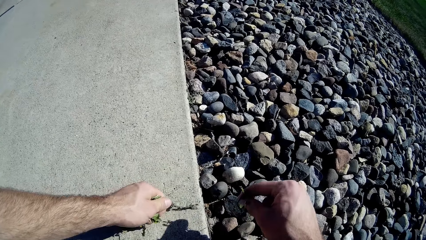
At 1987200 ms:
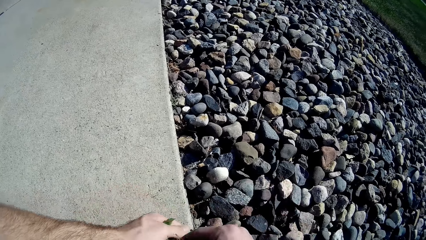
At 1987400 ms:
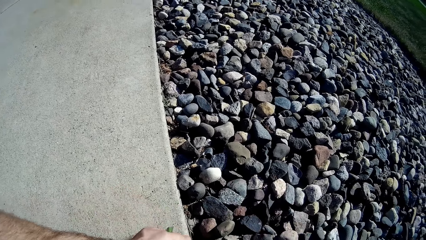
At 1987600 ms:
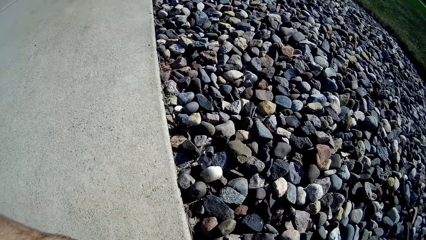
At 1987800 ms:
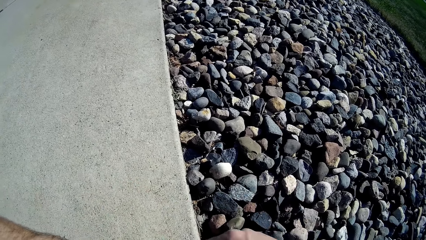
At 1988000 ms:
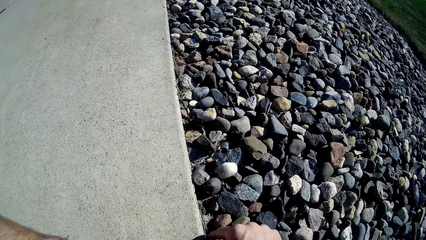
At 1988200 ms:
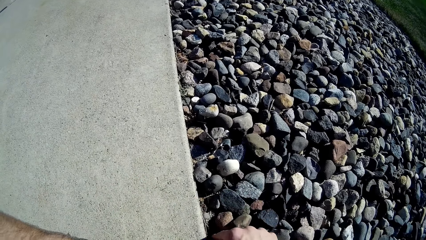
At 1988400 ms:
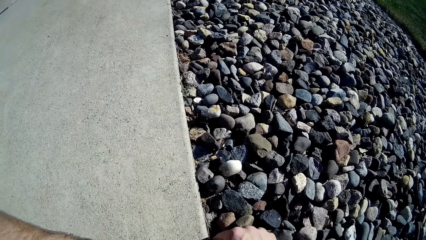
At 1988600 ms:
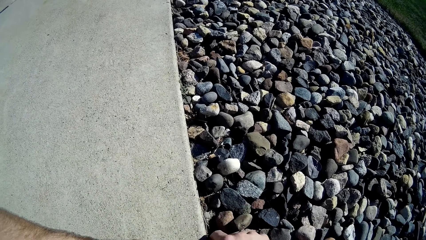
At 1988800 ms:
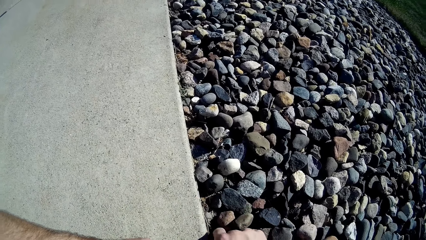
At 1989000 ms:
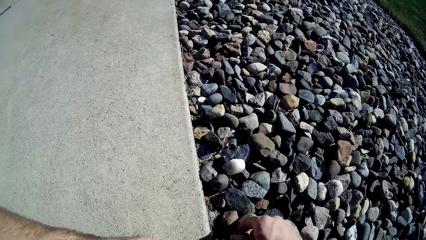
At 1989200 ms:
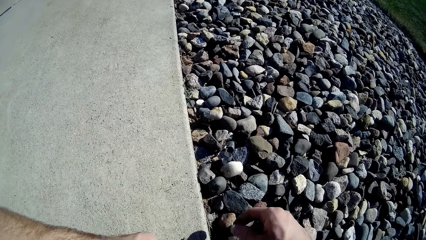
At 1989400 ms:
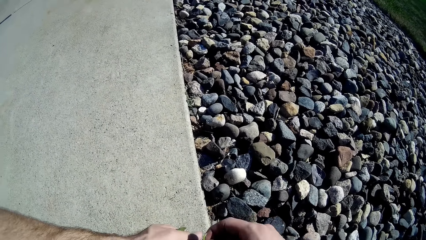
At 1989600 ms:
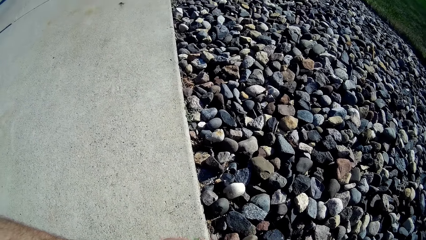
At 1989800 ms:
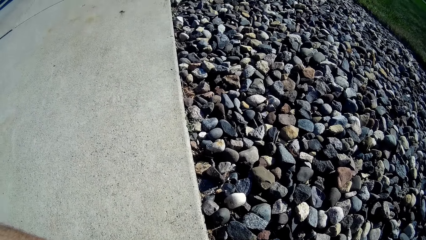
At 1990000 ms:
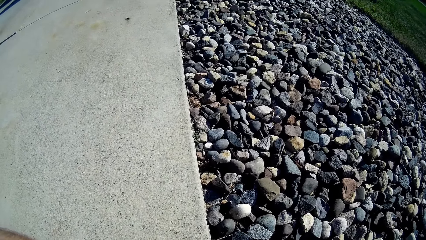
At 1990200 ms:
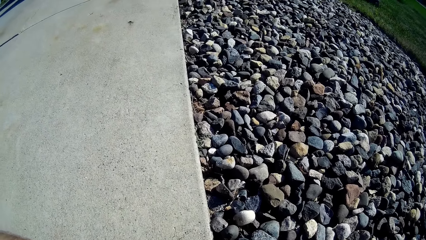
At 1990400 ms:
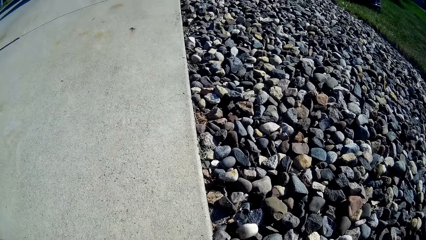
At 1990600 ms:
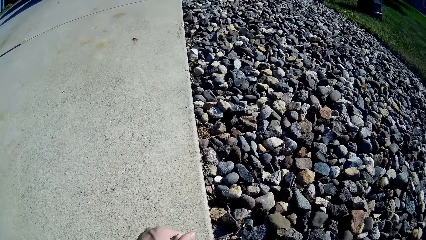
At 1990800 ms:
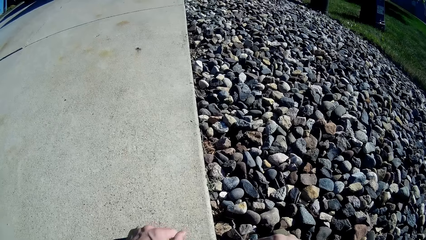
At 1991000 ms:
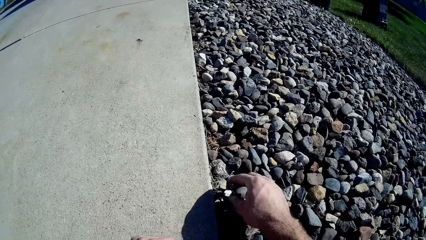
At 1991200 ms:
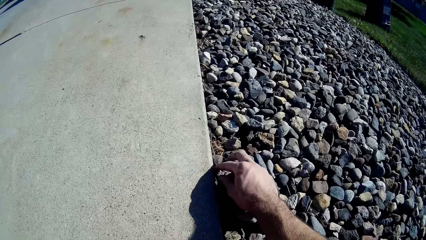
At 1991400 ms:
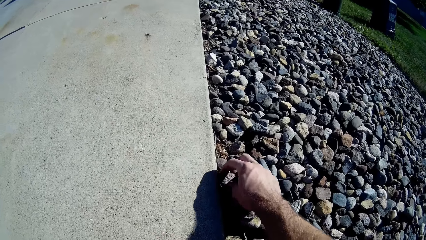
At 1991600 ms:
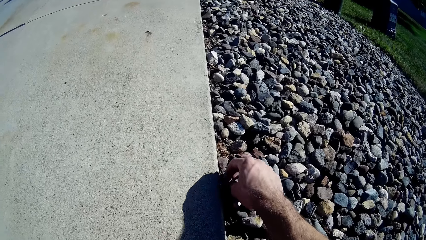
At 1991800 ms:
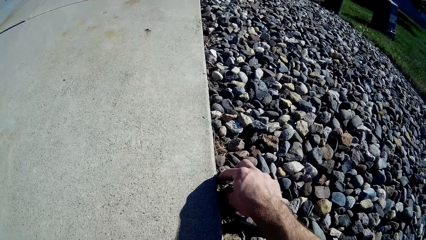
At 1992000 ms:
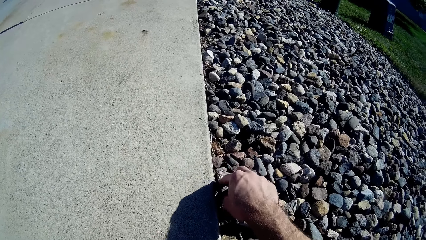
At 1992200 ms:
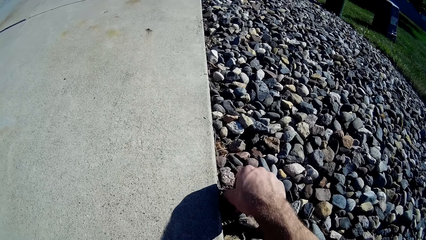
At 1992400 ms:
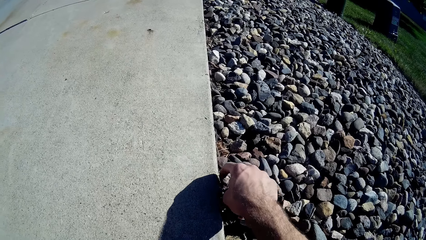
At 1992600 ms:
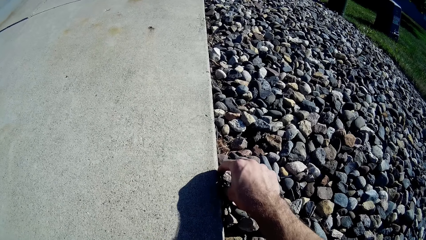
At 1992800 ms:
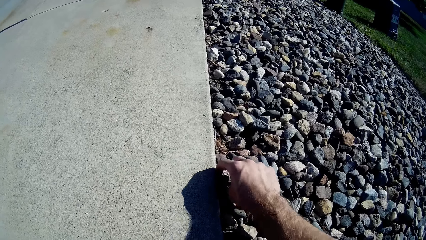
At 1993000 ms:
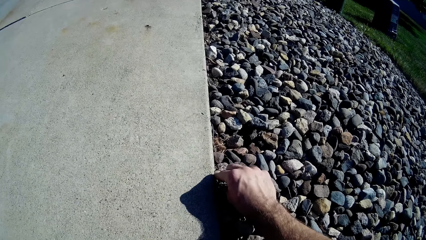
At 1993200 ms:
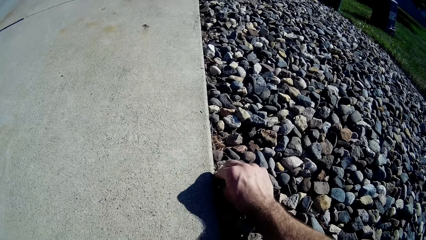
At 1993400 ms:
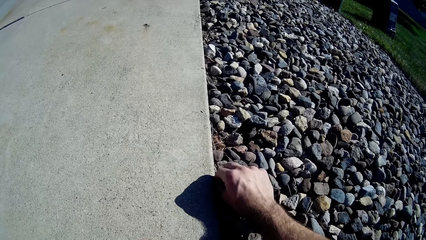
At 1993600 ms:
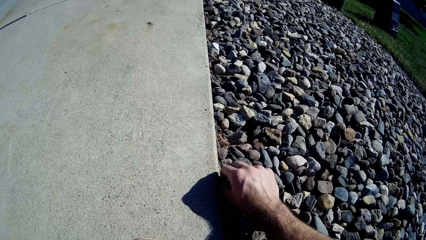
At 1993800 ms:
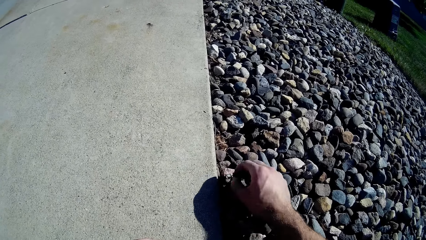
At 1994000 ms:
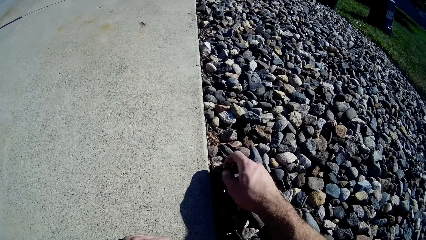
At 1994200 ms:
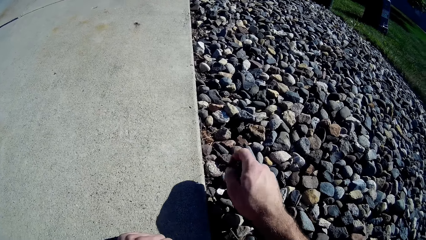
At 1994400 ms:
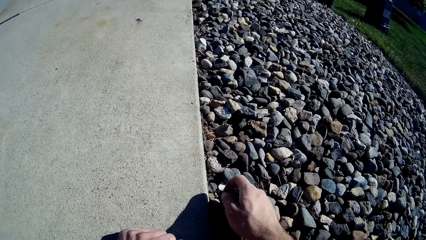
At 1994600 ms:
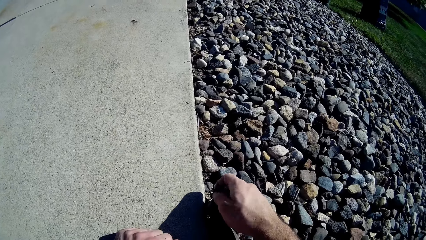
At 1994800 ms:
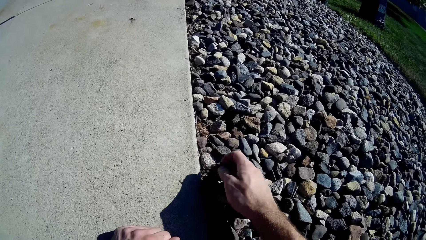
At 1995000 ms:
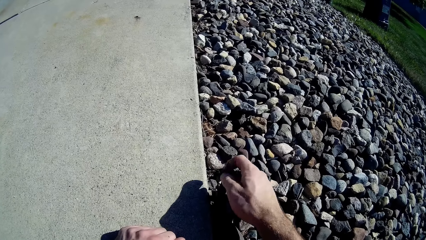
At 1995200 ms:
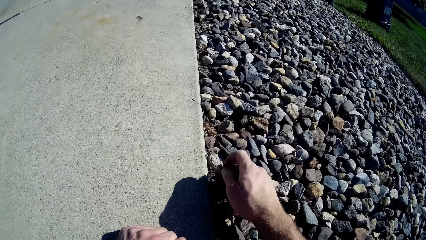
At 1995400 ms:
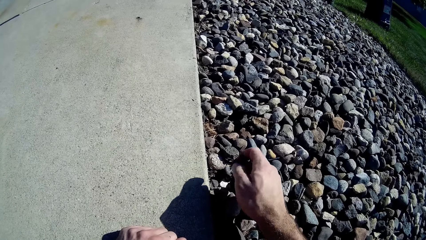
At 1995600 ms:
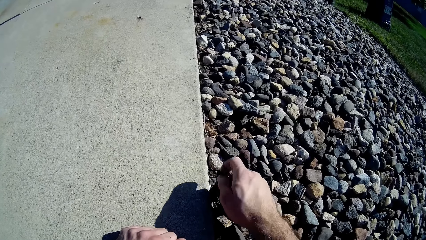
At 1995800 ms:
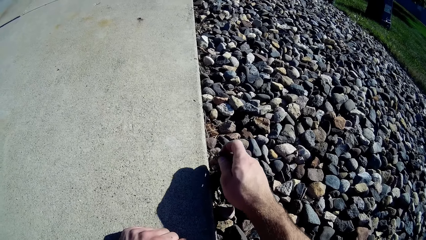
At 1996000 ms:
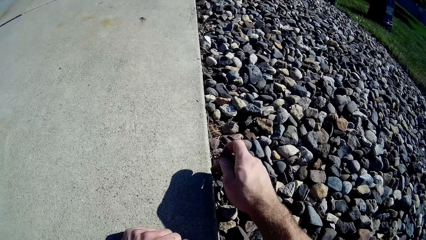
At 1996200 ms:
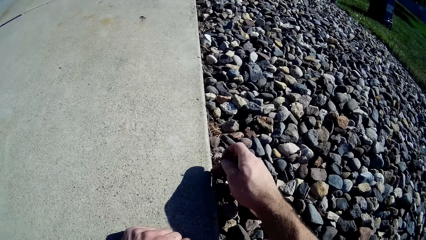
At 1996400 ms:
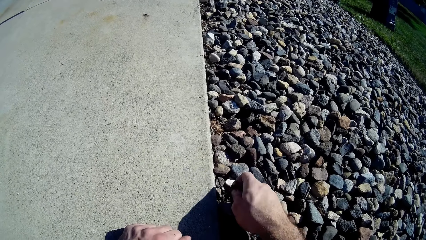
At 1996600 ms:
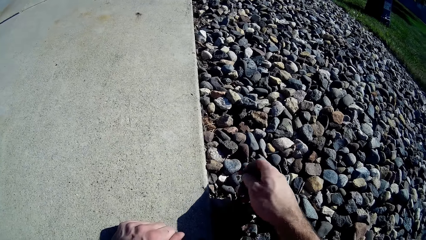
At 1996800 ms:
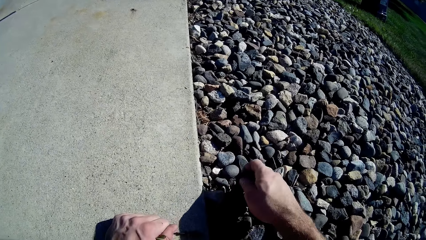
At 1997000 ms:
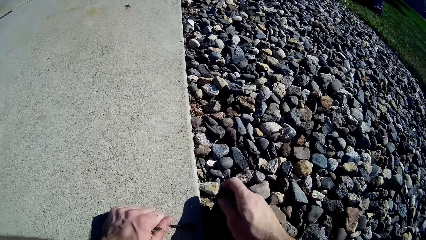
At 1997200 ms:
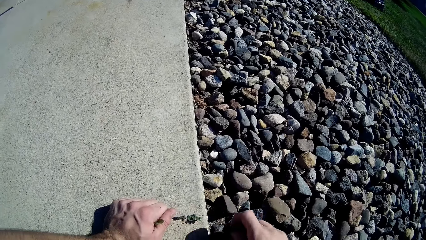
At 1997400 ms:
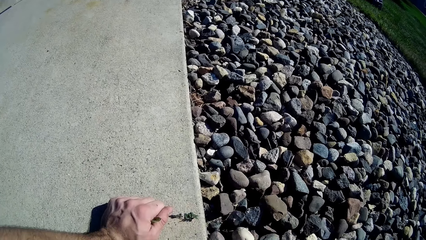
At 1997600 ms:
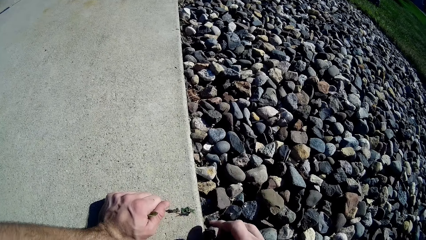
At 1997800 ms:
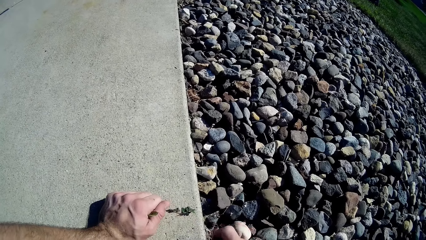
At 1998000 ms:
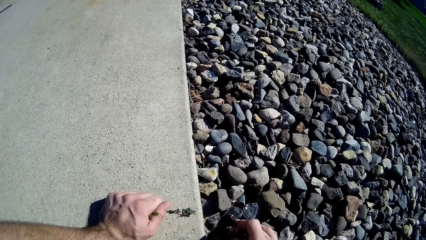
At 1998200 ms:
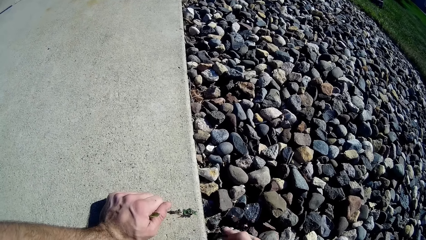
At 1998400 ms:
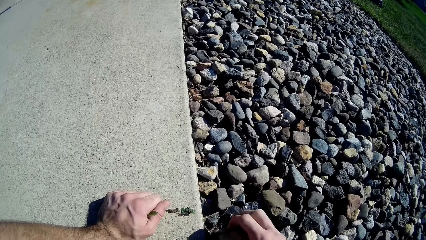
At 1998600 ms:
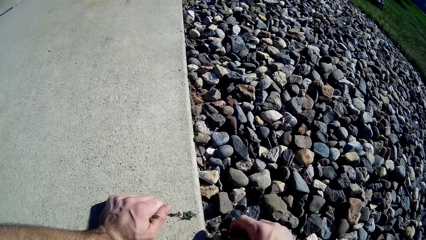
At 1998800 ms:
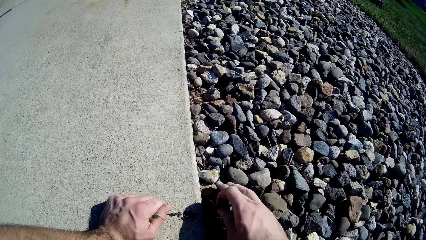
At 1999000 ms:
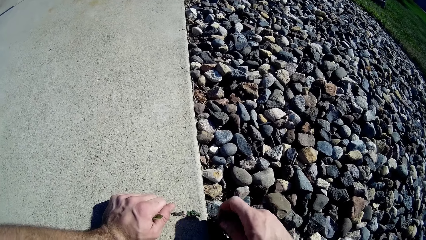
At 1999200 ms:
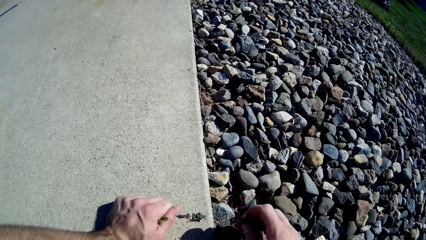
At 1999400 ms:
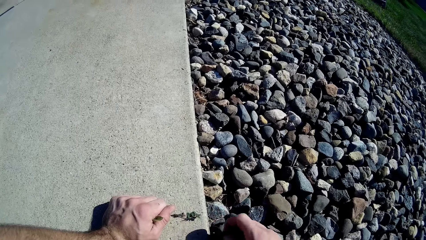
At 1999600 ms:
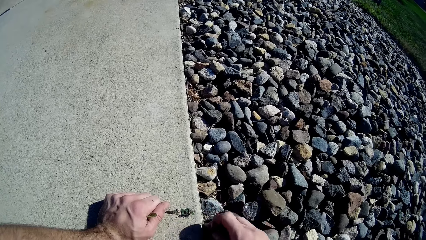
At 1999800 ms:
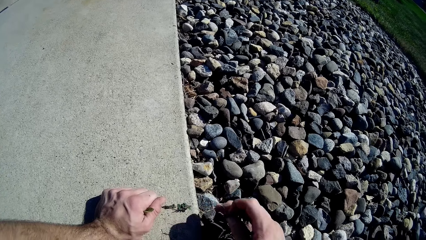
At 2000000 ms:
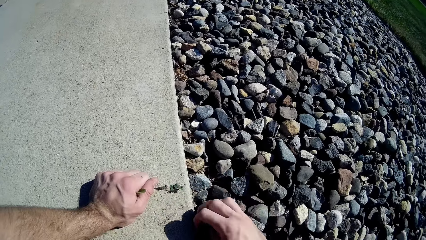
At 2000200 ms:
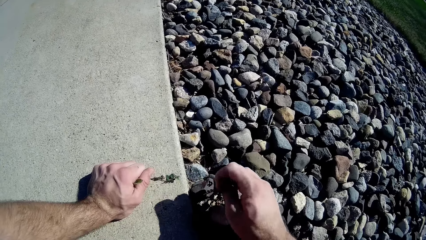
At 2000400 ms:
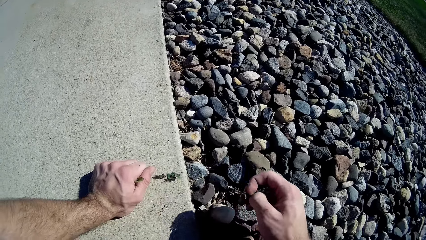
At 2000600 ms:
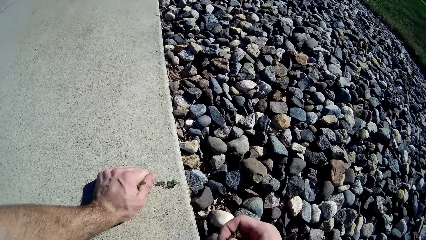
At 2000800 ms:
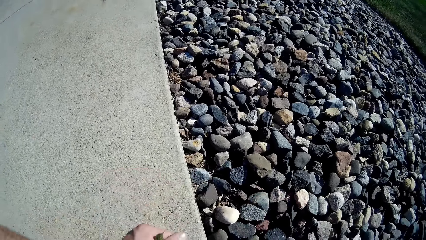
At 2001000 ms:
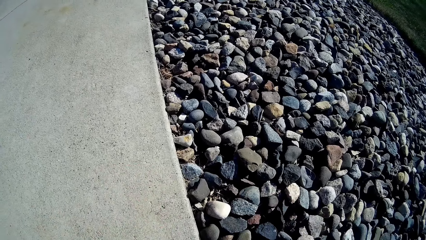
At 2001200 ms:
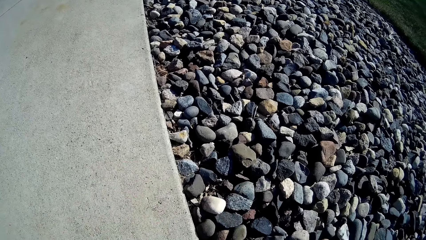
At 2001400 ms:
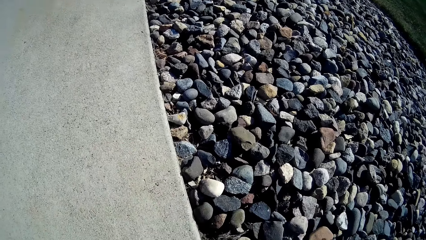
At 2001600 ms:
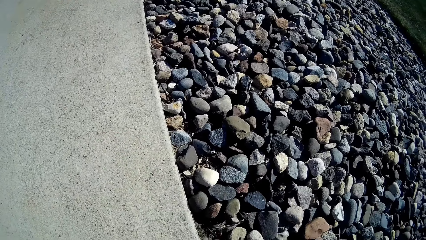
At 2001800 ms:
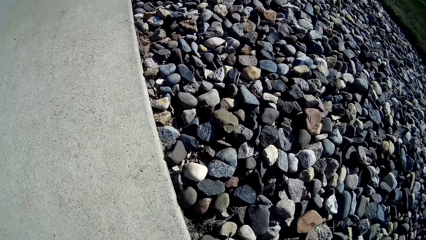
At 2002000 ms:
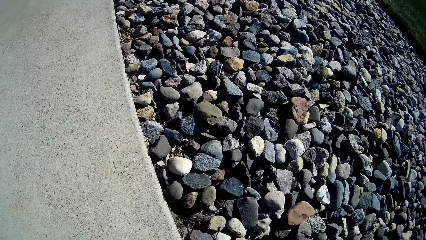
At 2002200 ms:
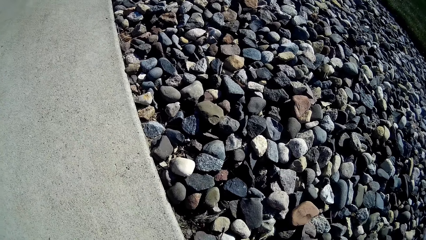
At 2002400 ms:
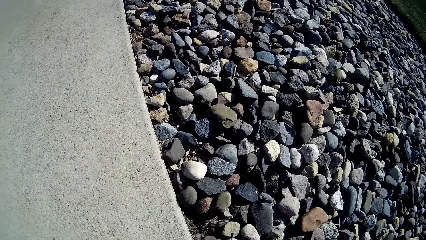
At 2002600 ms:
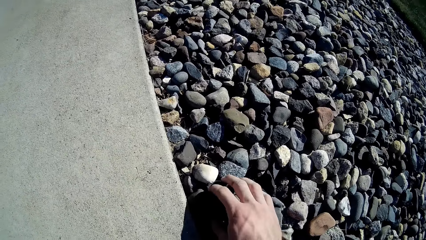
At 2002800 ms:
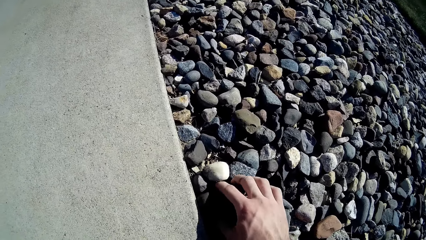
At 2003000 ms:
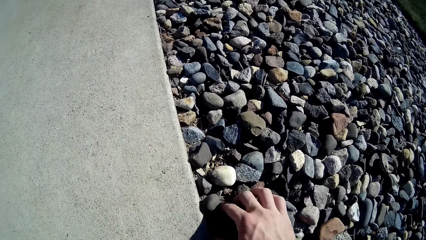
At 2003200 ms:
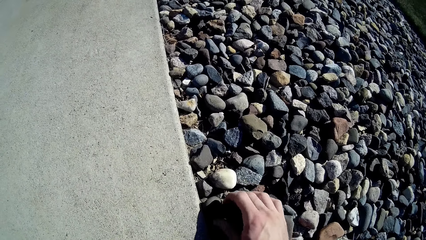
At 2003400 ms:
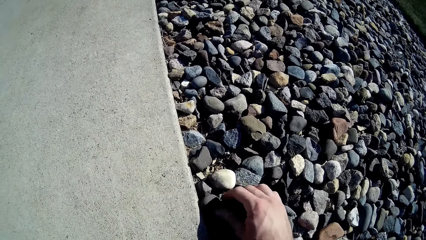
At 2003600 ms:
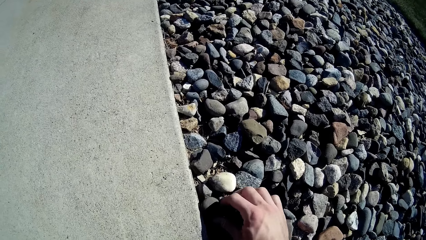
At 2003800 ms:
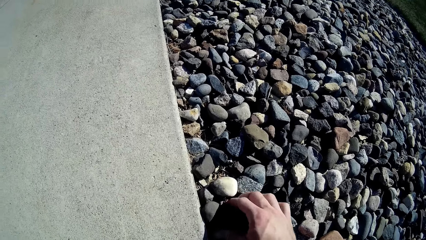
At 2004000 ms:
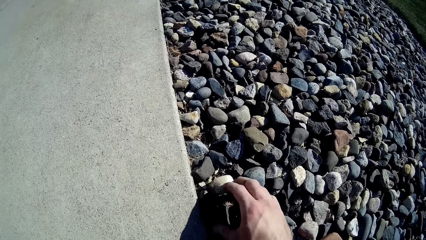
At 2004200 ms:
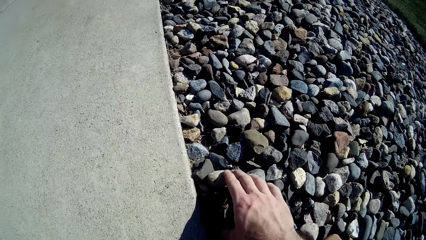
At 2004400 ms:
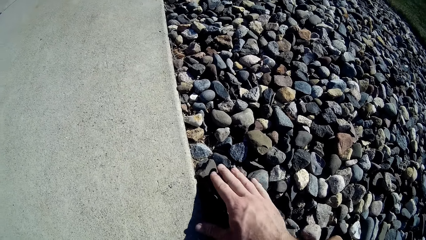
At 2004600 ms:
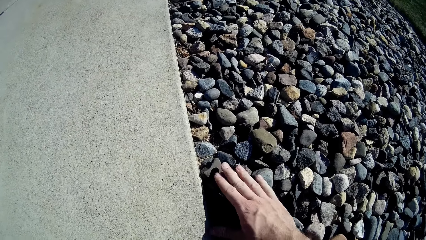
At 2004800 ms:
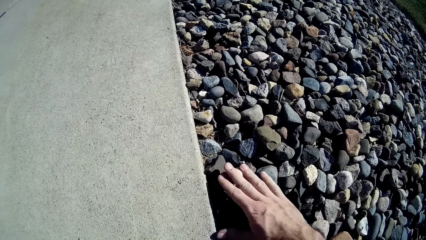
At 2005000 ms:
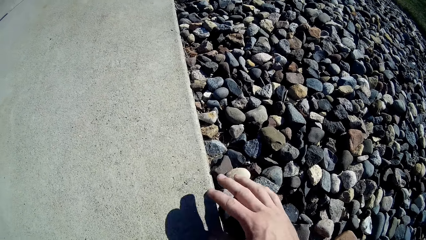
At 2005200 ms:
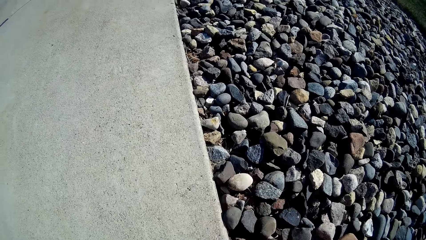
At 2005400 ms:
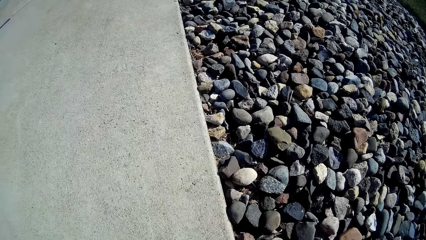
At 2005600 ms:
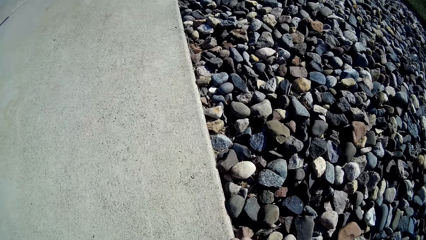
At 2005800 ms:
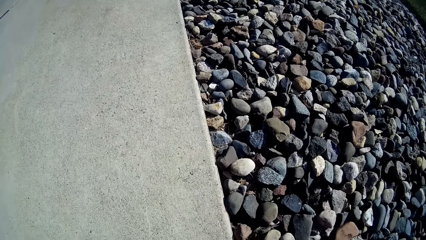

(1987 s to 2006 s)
The camera wearer passes the grasses to his left hand. He removes the grasses from the gravel beside the driveway with his right hand. He arranges the concrete stones. He passes the grasses to his left hand. He removes the grasses from the gravel beside the driveway with his right hand.
